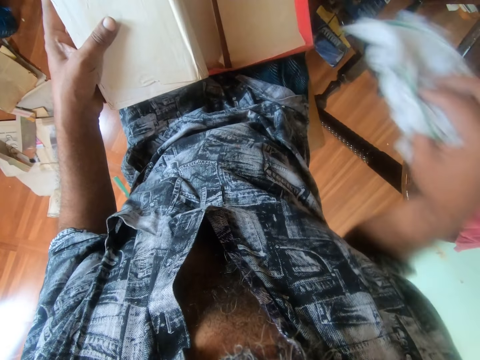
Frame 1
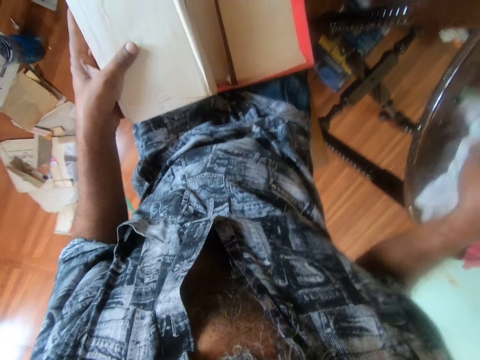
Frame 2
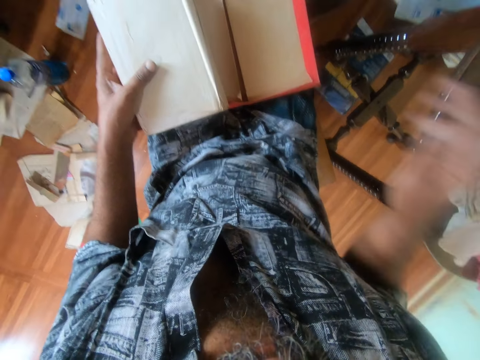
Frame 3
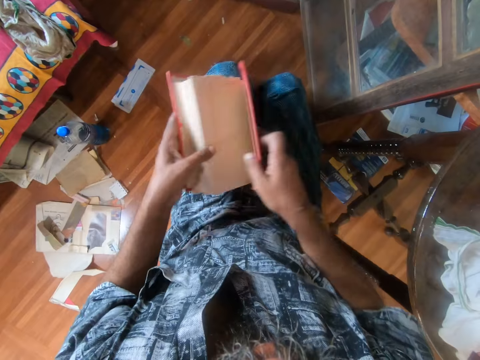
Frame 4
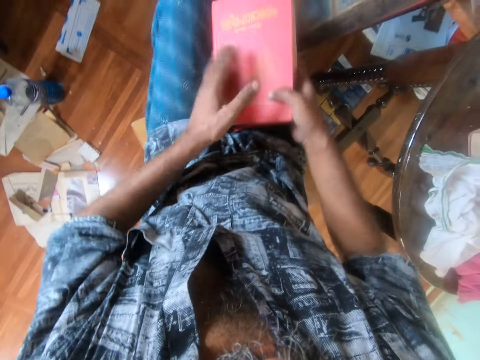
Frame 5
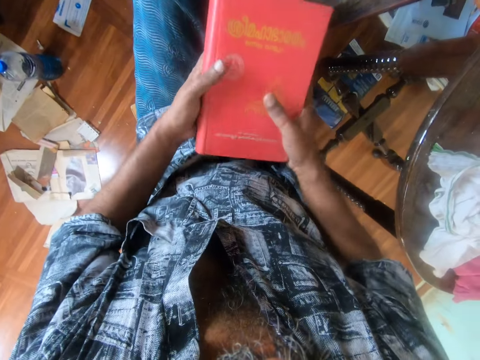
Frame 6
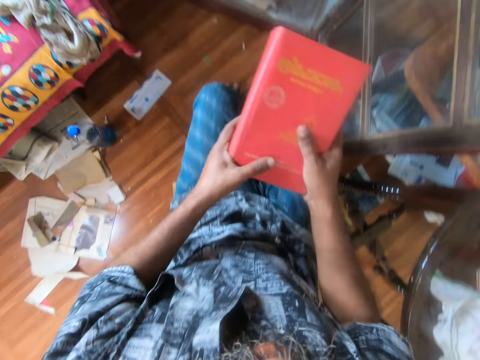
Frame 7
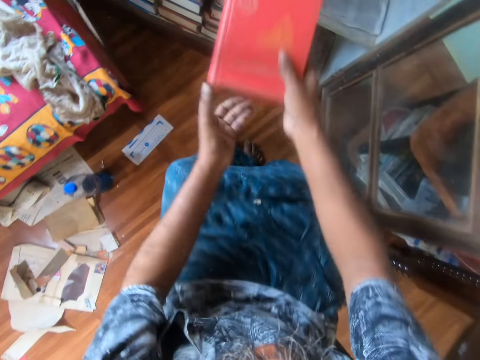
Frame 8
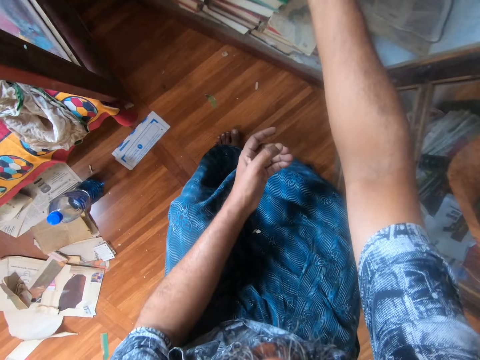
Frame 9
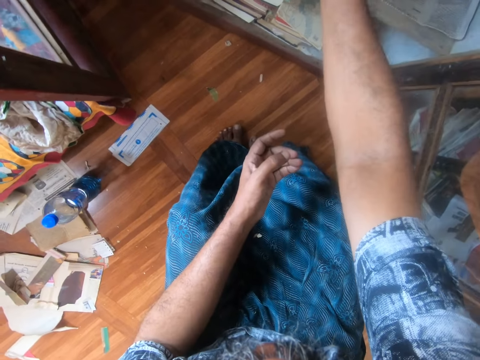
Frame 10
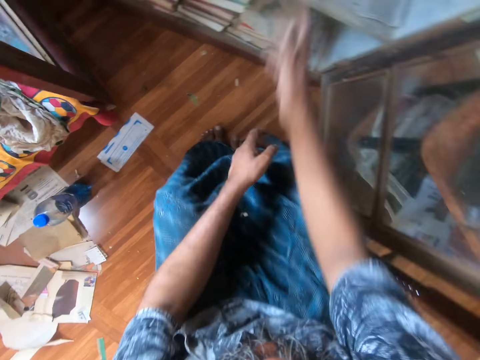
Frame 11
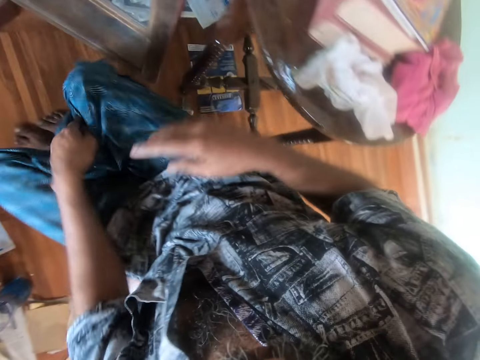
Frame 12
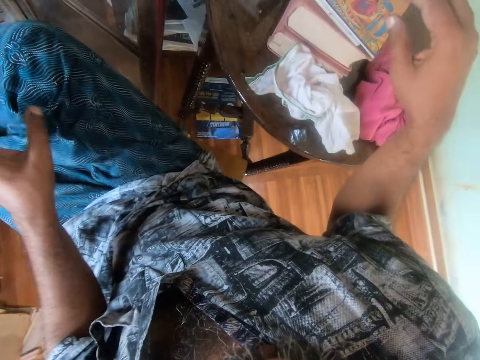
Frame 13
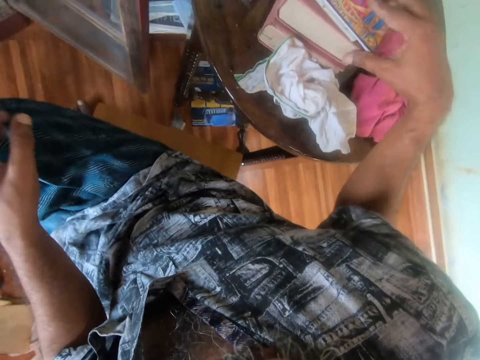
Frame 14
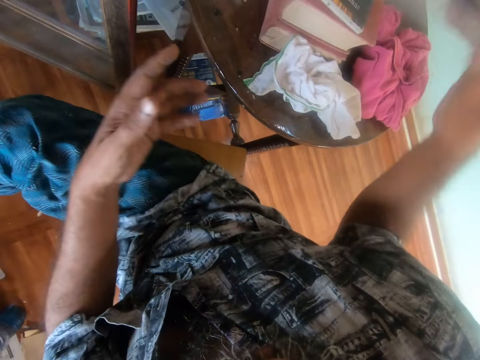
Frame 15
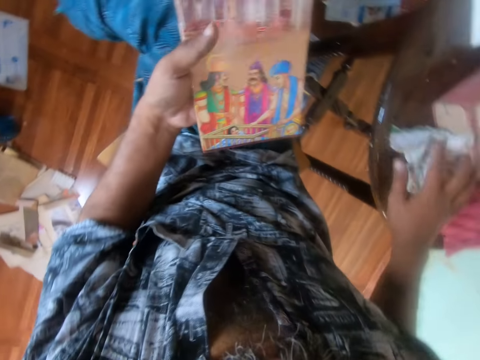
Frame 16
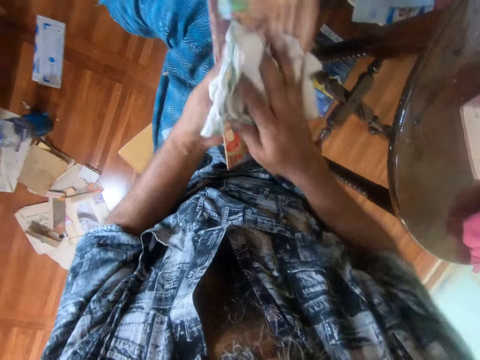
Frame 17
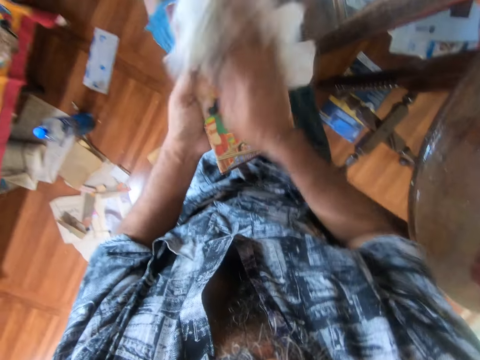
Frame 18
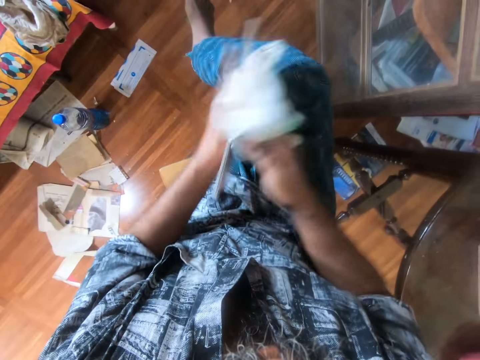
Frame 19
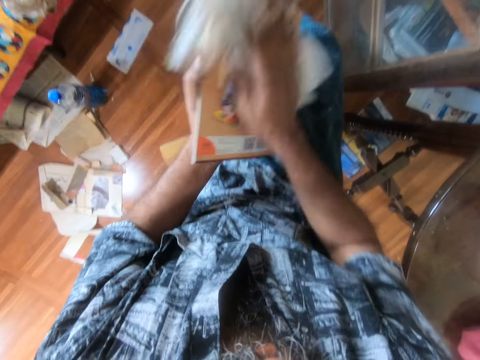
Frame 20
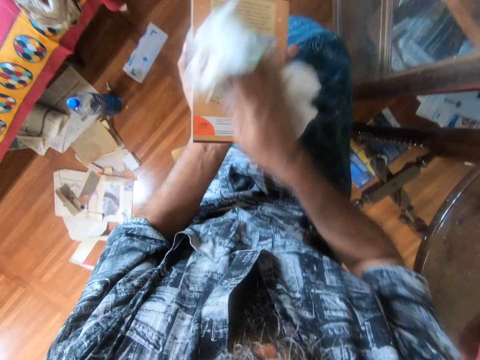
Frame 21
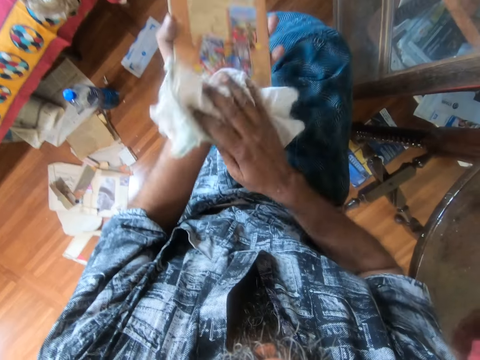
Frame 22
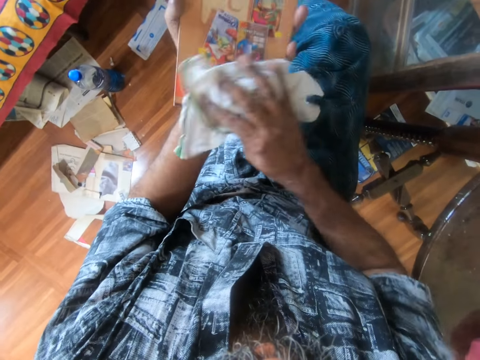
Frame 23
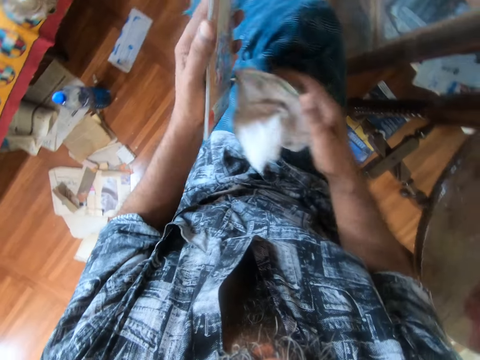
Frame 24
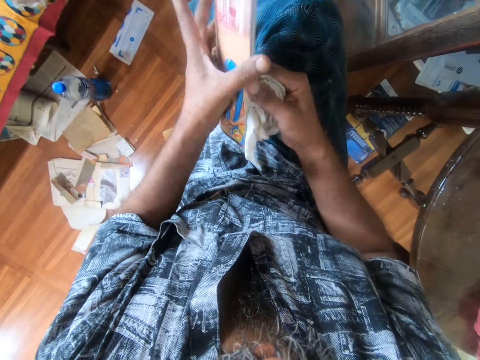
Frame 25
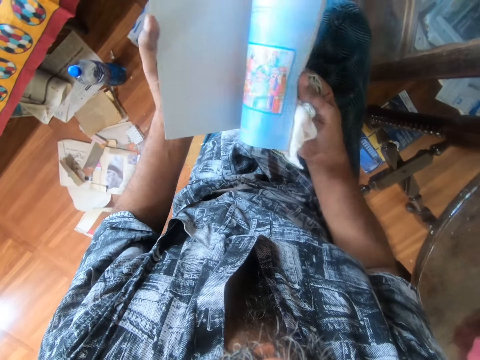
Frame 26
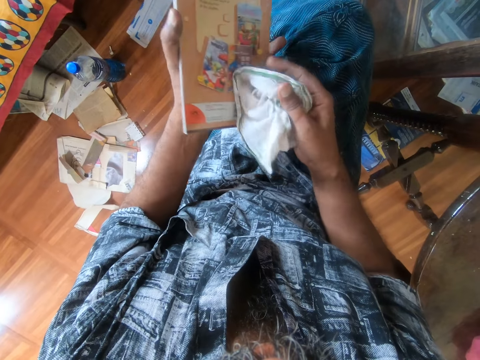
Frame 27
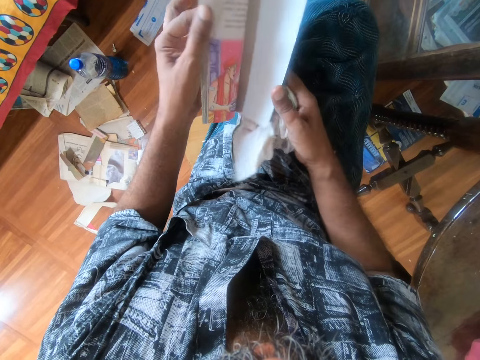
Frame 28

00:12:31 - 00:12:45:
The camera wearer puts a towel on the table. They put the book on the bookshelf. They pick another book. They pick the towel from the table. They wipe the book with a cloth. They look at the book.

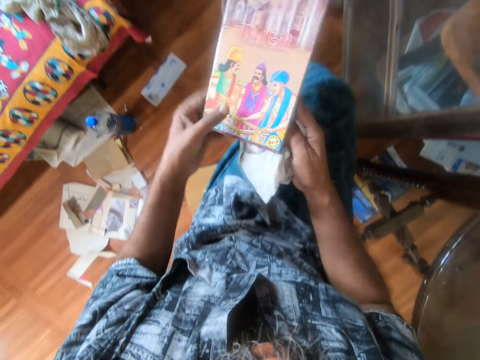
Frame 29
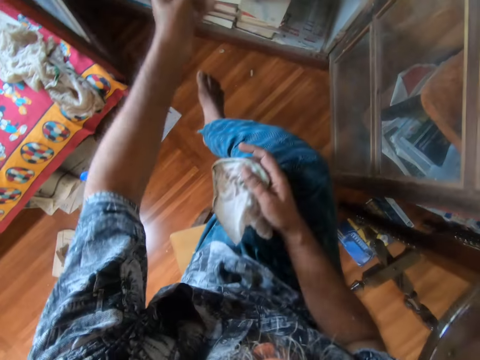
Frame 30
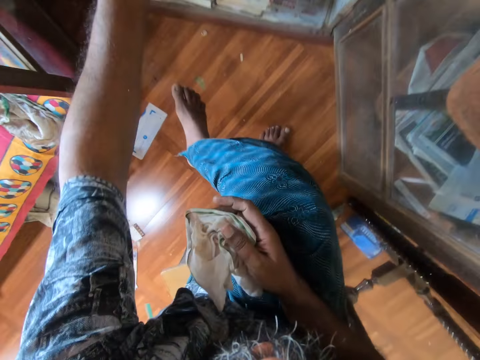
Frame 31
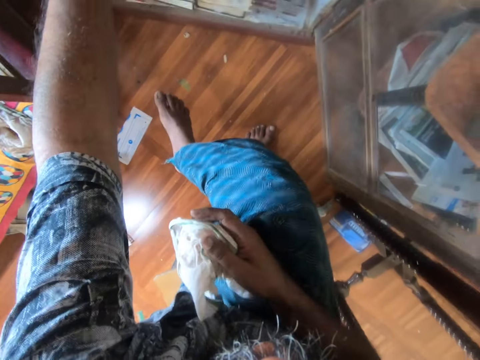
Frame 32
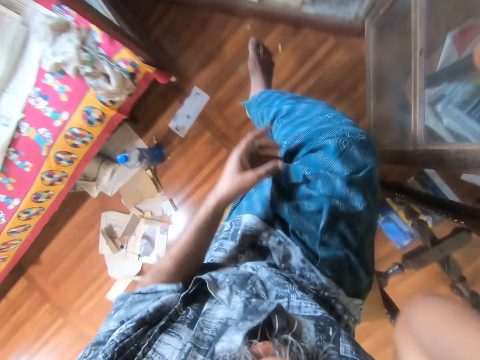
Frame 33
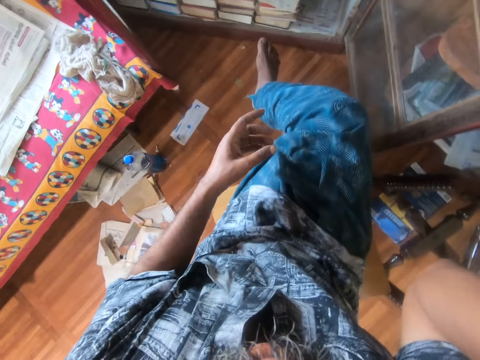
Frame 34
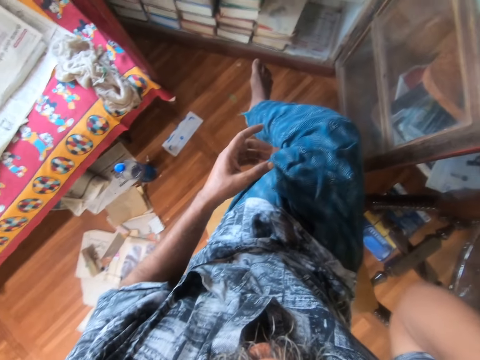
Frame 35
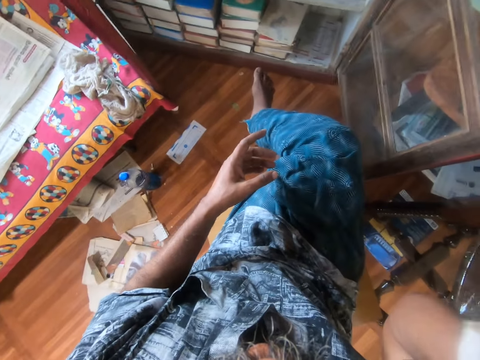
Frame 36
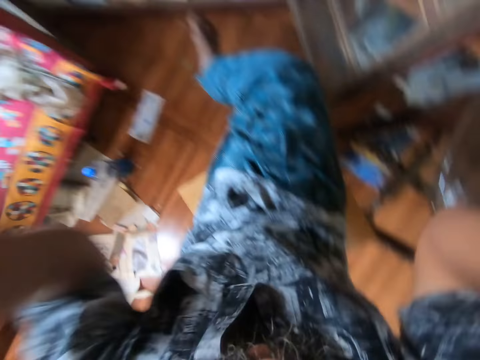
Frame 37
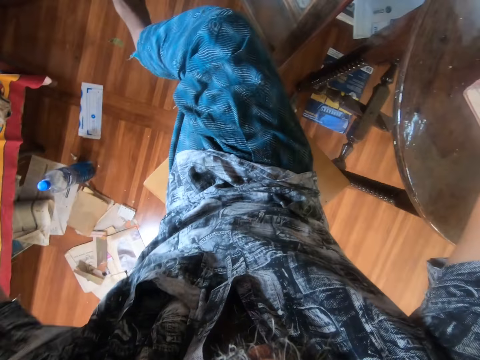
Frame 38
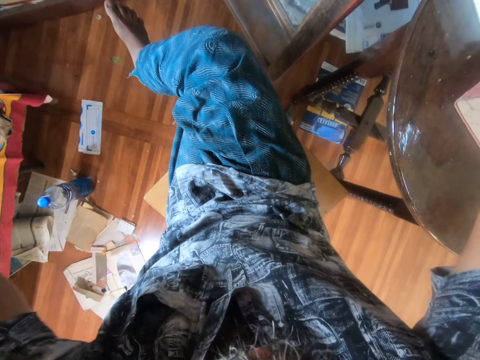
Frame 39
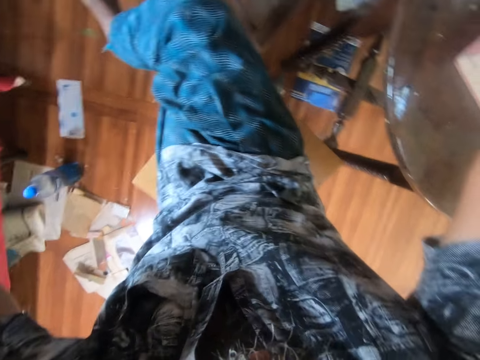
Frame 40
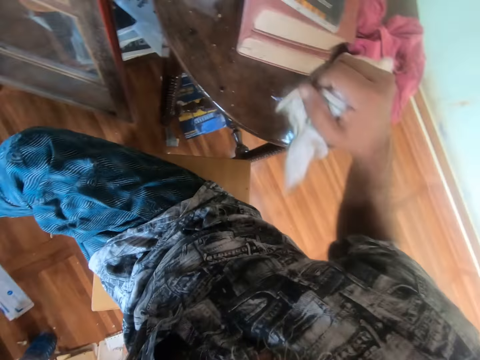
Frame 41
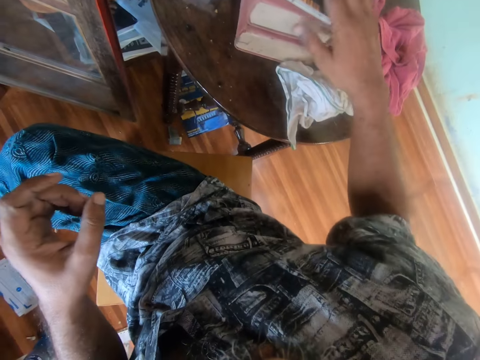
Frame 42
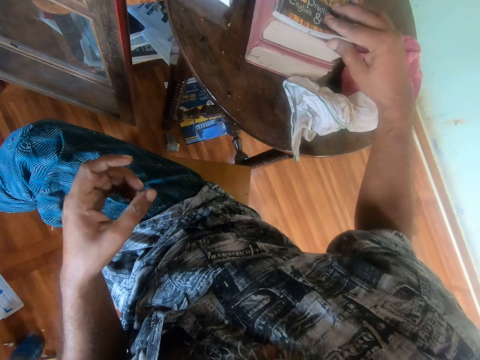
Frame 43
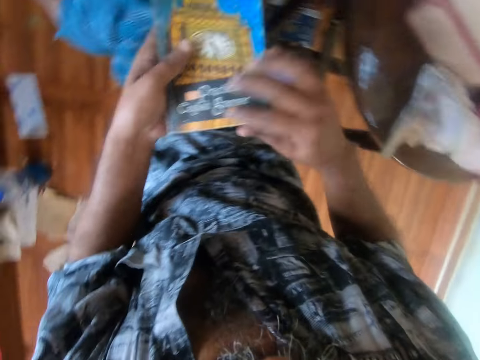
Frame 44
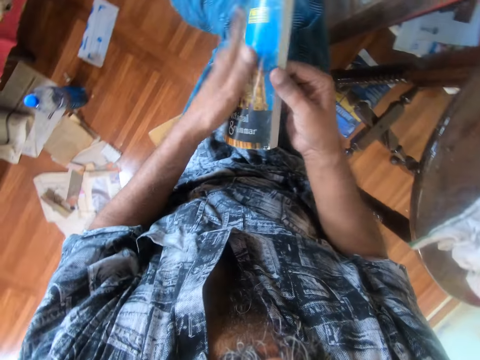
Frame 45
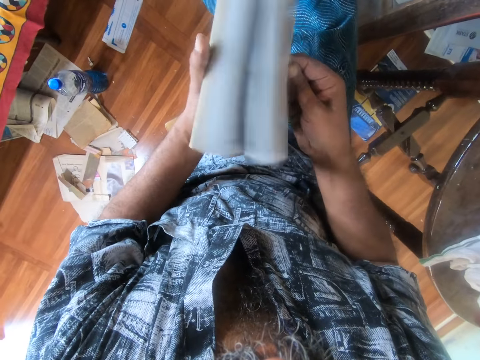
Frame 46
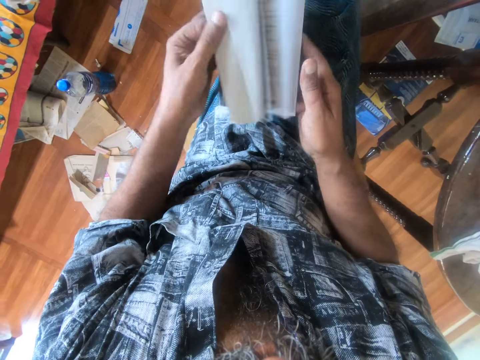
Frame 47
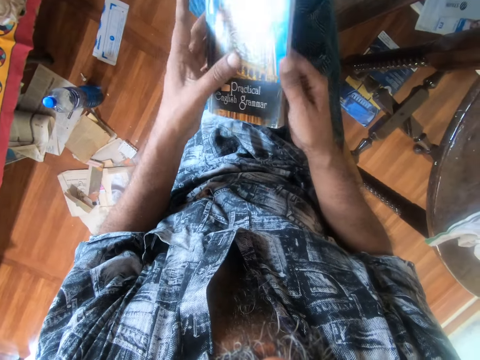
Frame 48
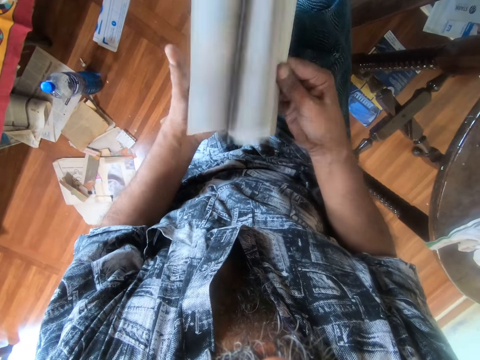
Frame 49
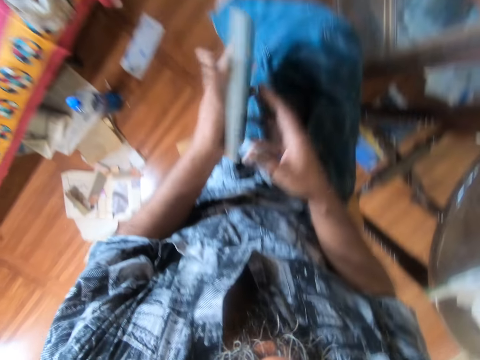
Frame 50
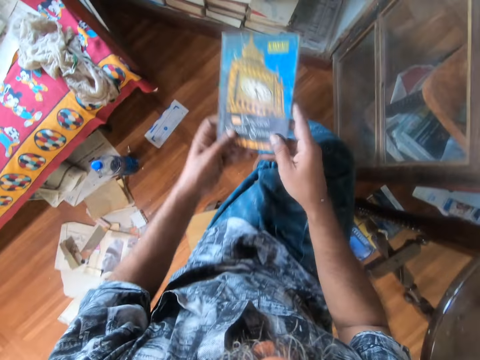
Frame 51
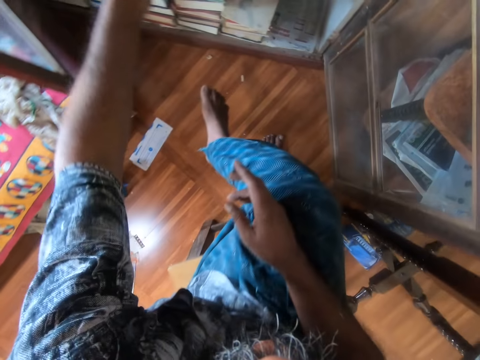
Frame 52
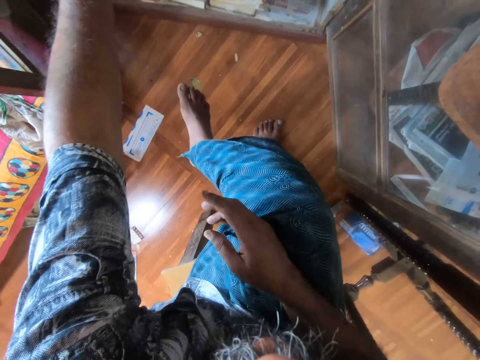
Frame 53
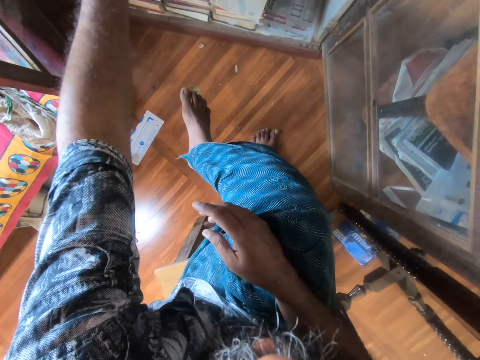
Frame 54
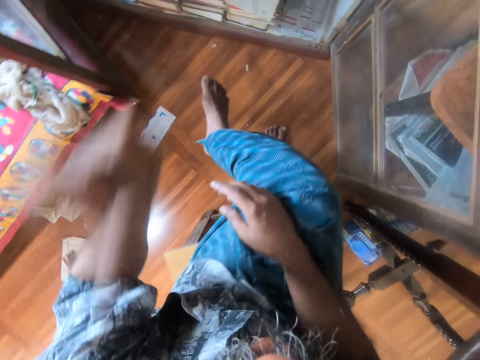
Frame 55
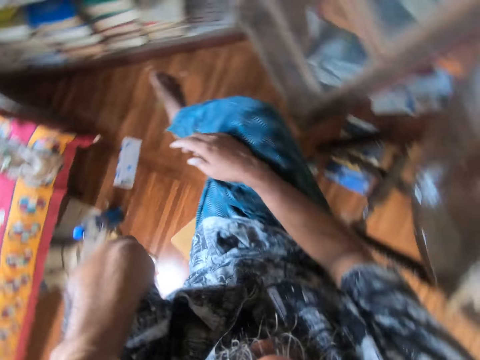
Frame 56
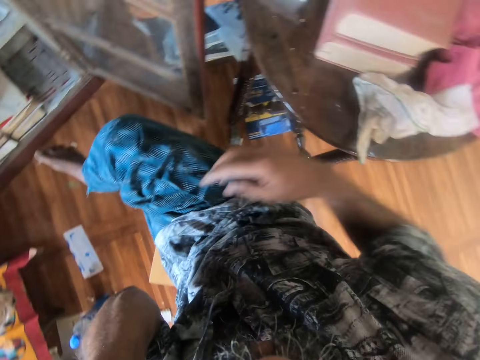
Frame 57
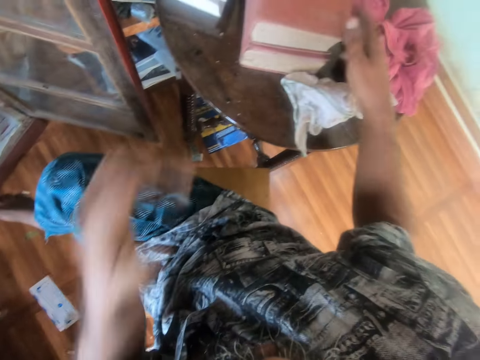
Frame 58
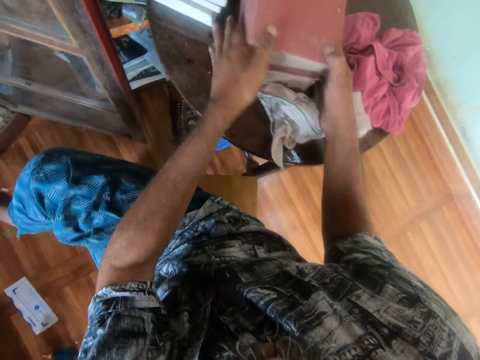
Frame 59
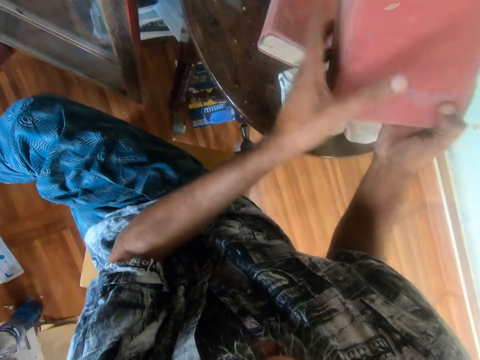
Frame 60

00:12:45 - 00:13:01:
The camera wearer puts the book on the bookshelf. They adjust the camera. They put a towel on the table. They pick a book. They look at the book. They put the book on the shelf. They fold their hand. They pick a book.
